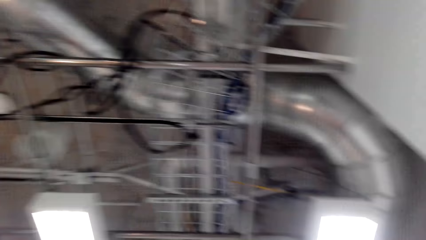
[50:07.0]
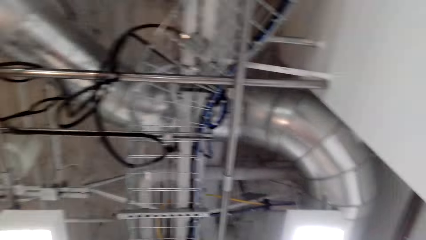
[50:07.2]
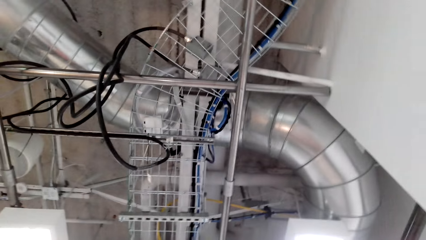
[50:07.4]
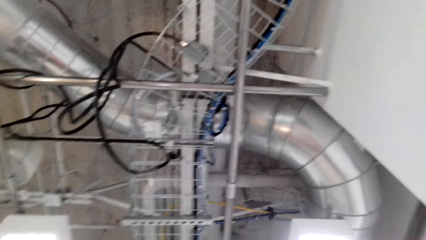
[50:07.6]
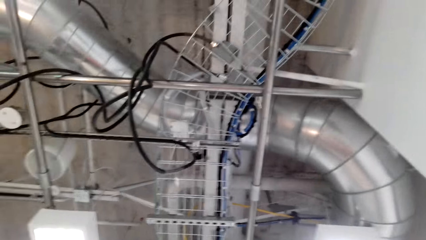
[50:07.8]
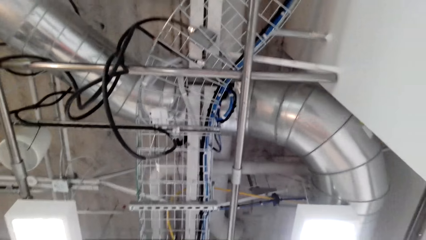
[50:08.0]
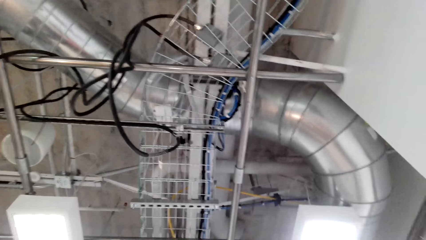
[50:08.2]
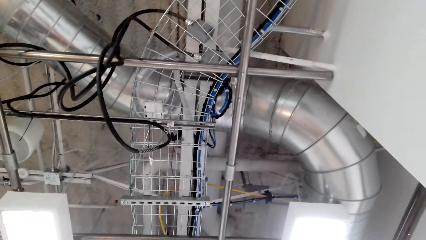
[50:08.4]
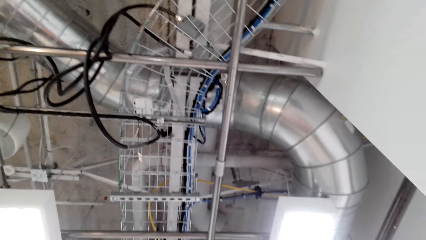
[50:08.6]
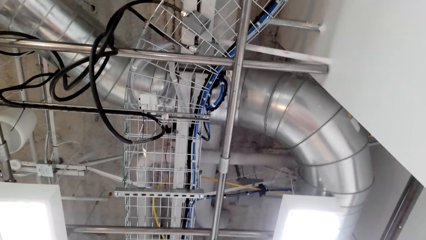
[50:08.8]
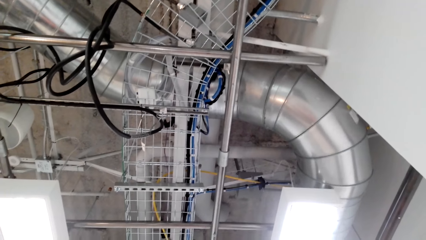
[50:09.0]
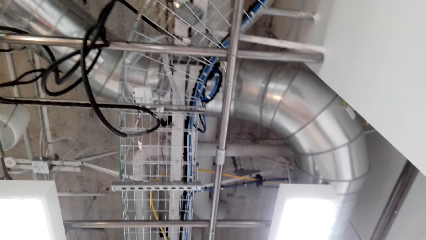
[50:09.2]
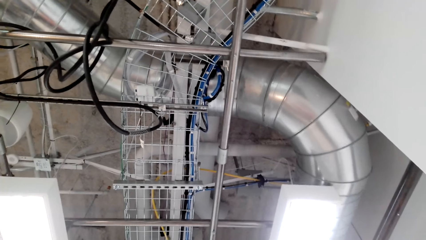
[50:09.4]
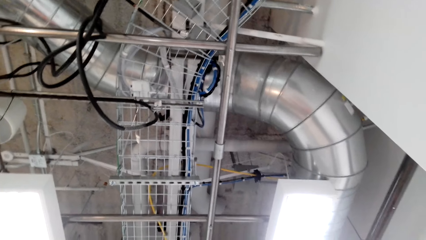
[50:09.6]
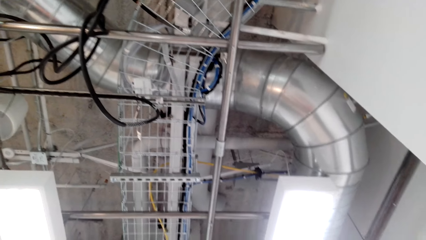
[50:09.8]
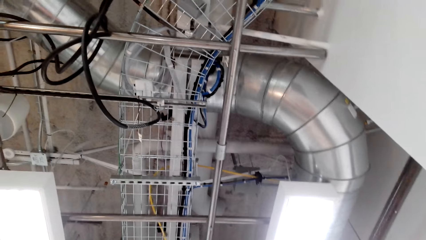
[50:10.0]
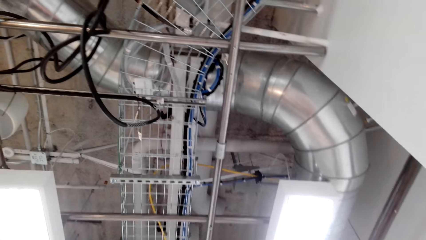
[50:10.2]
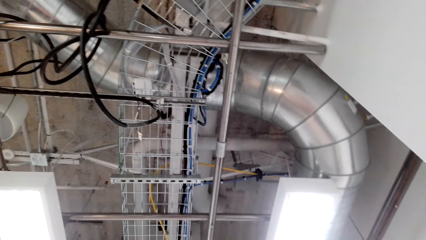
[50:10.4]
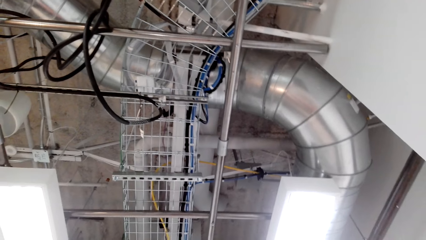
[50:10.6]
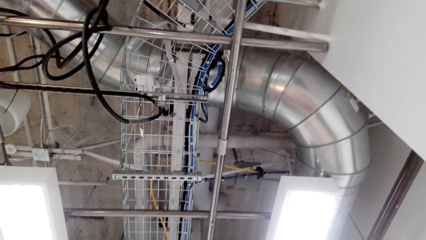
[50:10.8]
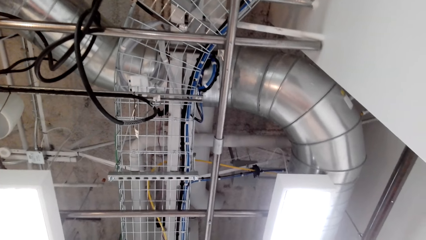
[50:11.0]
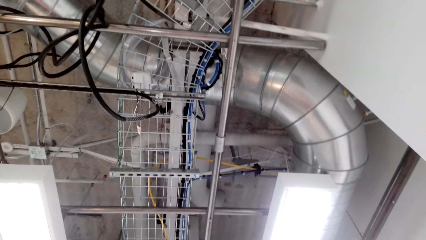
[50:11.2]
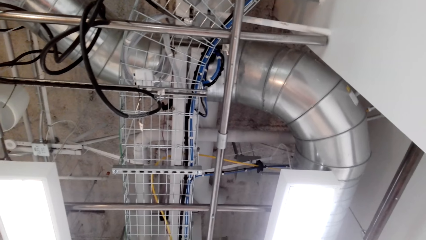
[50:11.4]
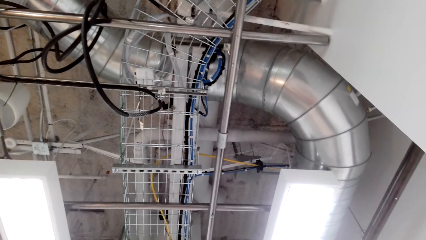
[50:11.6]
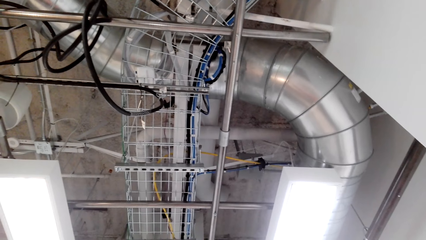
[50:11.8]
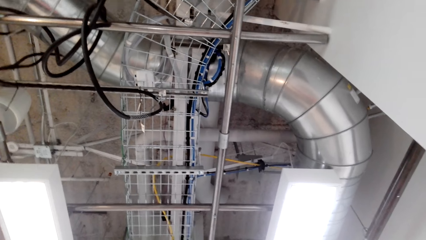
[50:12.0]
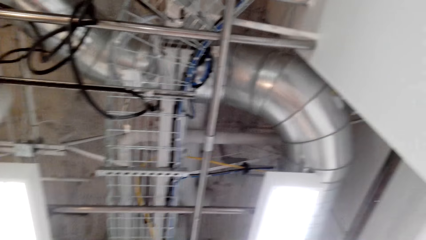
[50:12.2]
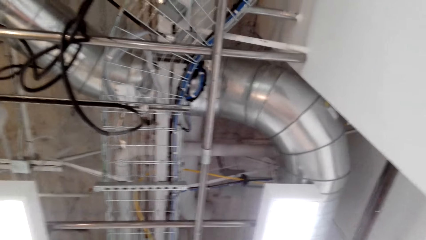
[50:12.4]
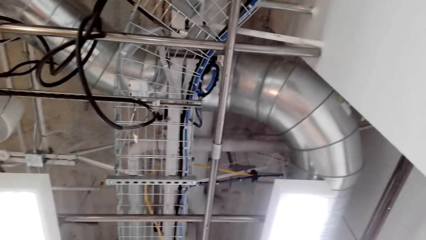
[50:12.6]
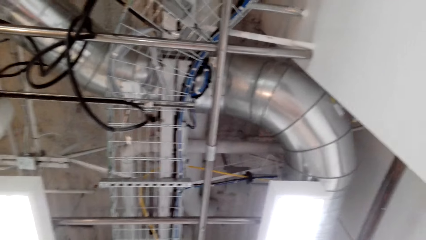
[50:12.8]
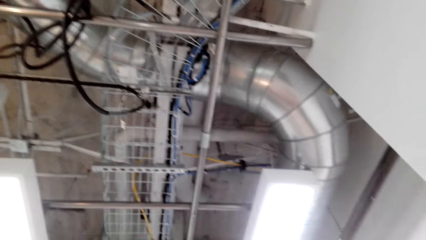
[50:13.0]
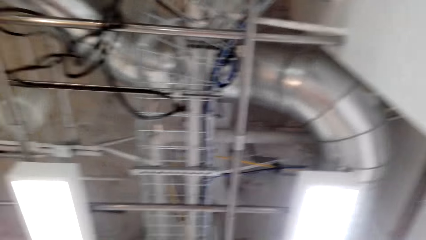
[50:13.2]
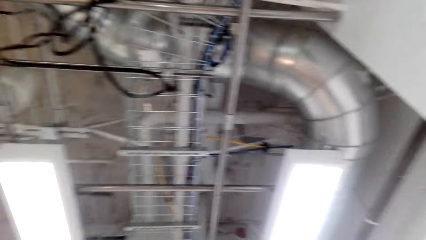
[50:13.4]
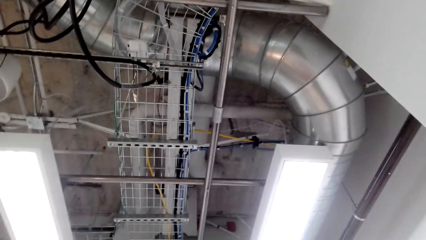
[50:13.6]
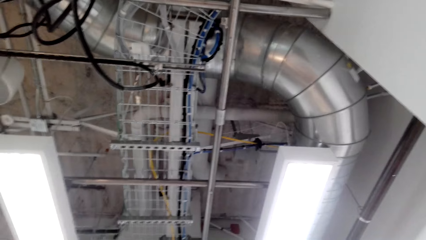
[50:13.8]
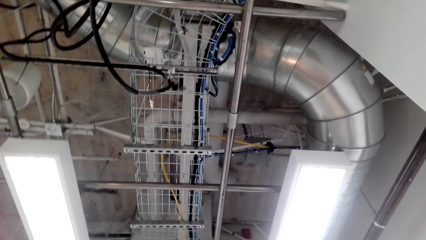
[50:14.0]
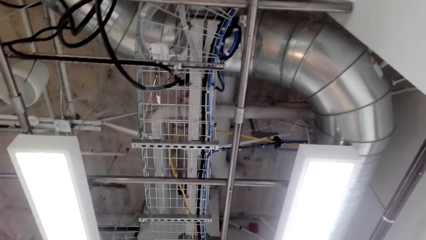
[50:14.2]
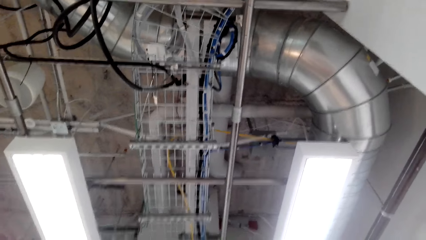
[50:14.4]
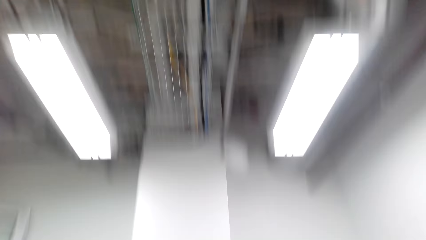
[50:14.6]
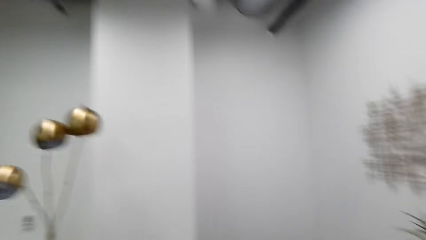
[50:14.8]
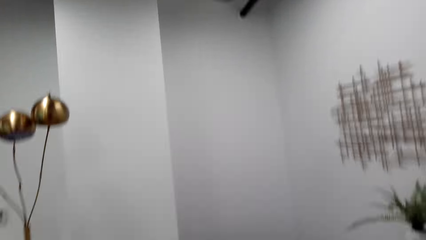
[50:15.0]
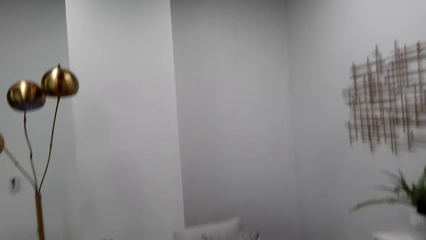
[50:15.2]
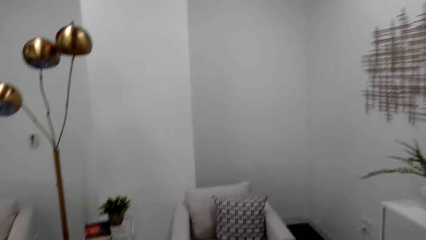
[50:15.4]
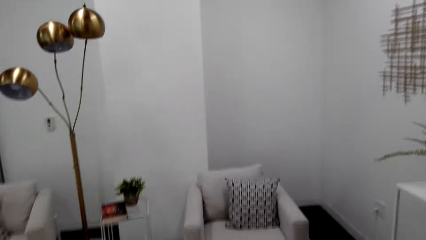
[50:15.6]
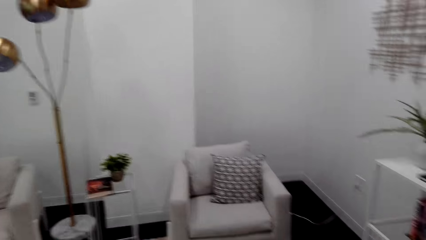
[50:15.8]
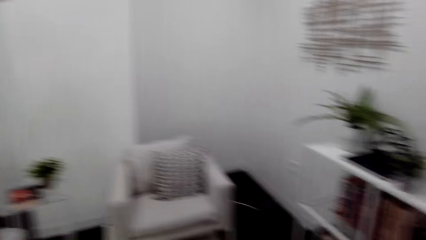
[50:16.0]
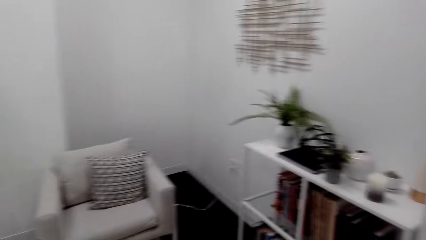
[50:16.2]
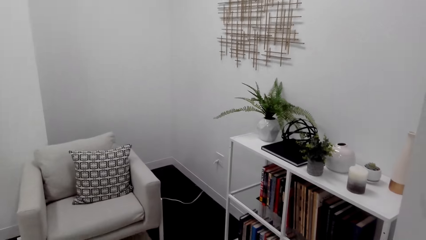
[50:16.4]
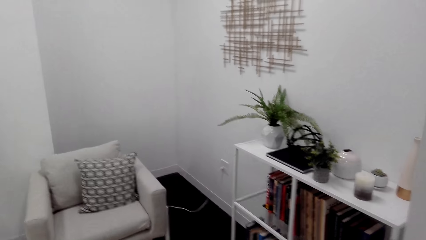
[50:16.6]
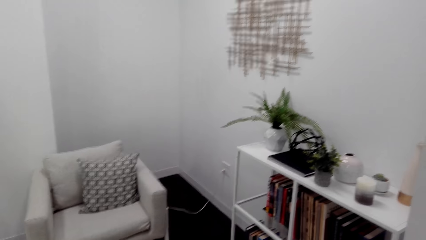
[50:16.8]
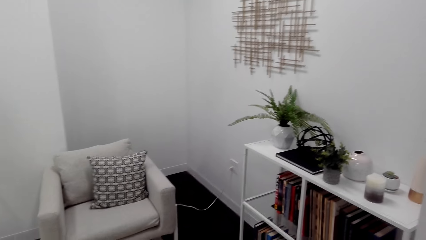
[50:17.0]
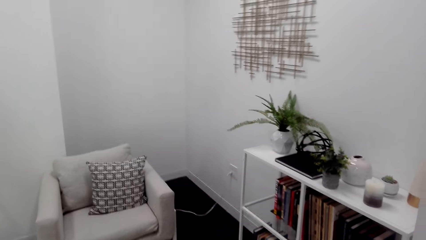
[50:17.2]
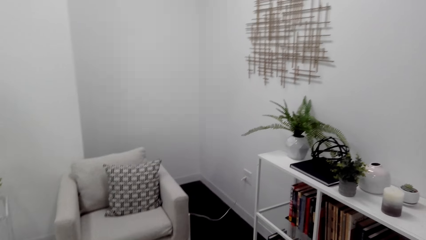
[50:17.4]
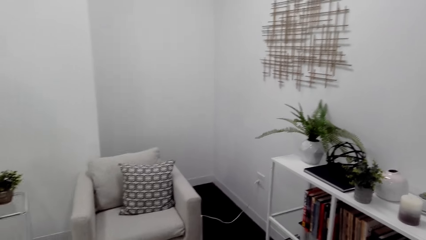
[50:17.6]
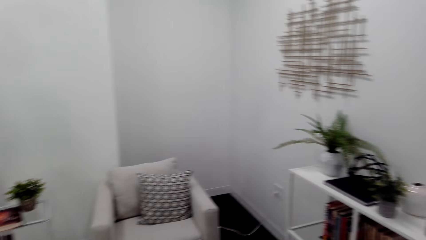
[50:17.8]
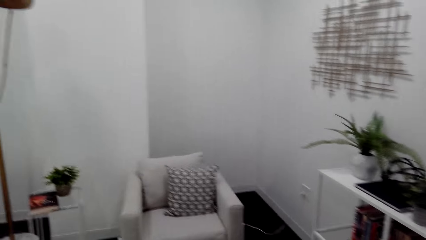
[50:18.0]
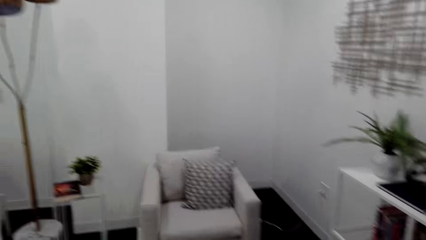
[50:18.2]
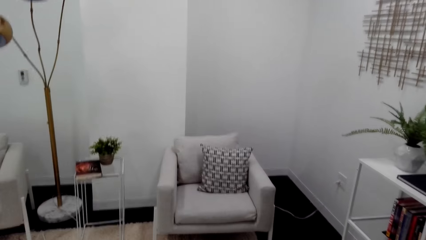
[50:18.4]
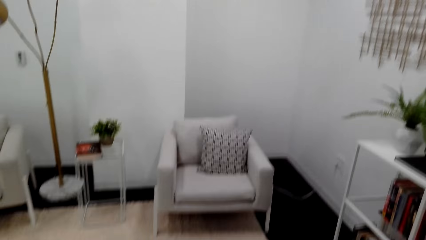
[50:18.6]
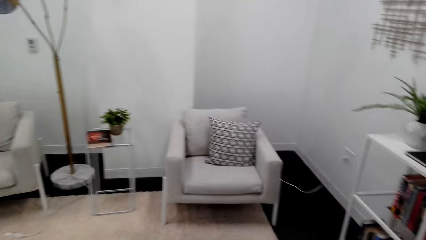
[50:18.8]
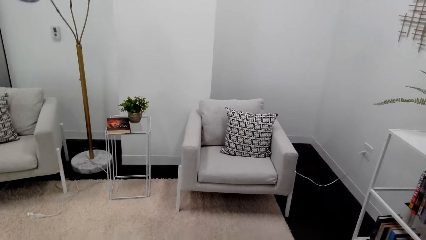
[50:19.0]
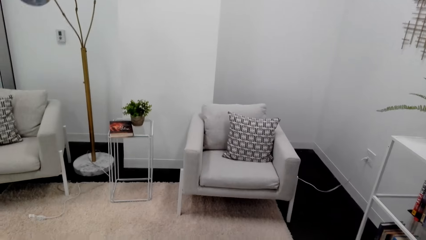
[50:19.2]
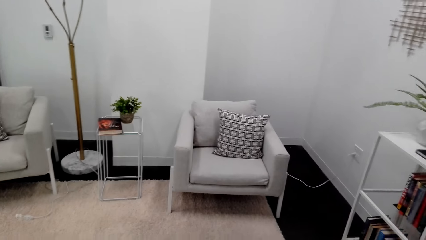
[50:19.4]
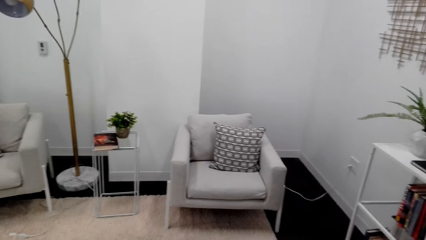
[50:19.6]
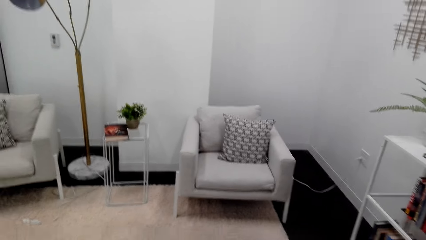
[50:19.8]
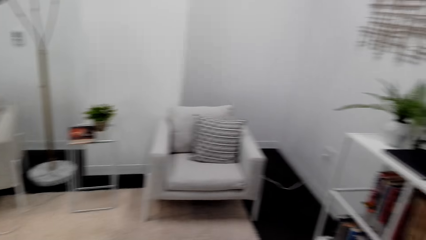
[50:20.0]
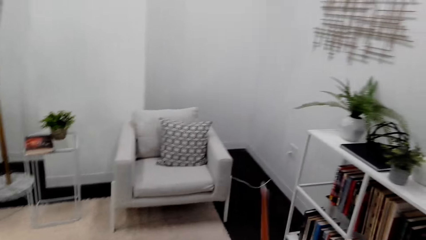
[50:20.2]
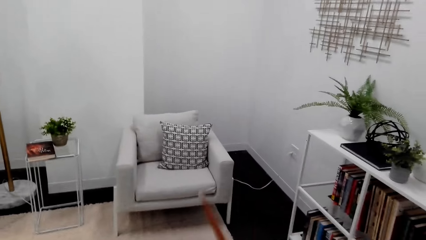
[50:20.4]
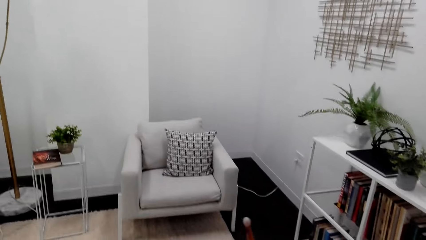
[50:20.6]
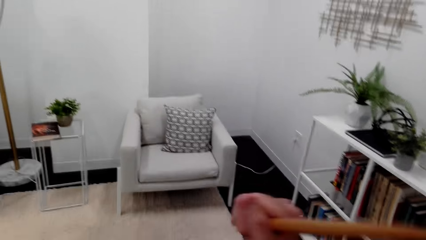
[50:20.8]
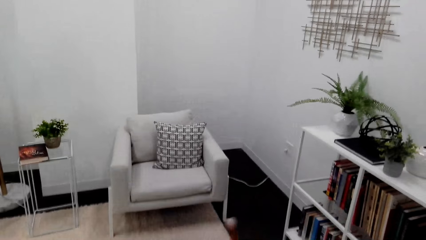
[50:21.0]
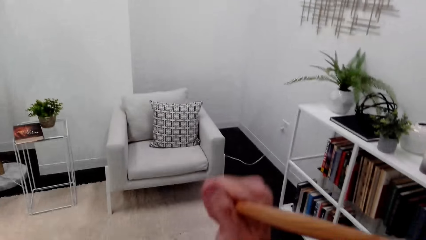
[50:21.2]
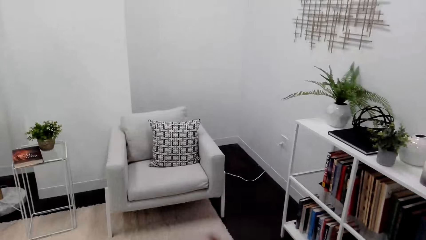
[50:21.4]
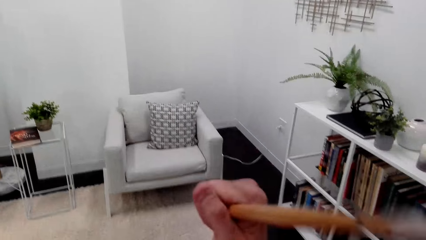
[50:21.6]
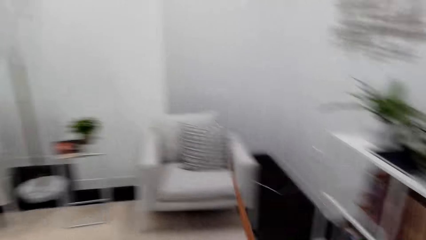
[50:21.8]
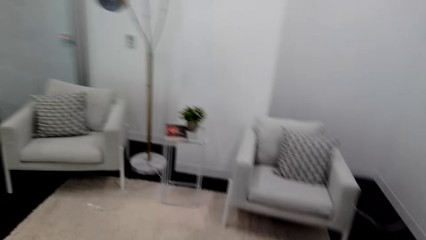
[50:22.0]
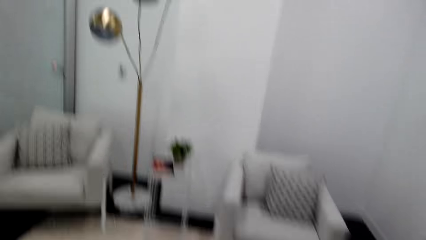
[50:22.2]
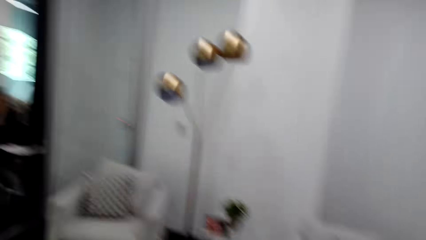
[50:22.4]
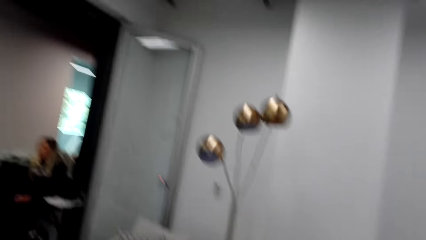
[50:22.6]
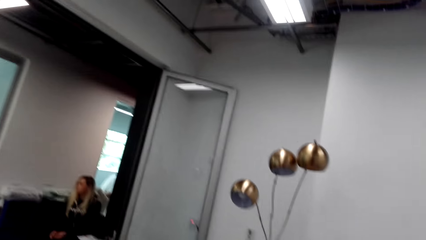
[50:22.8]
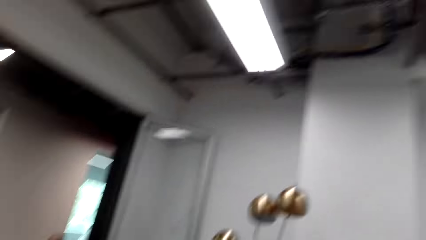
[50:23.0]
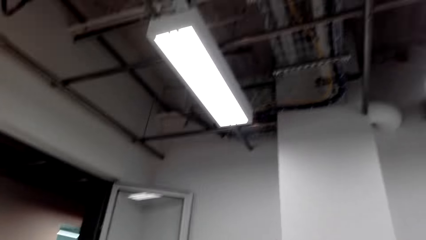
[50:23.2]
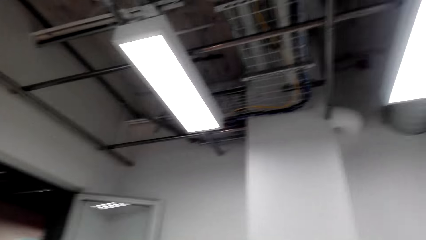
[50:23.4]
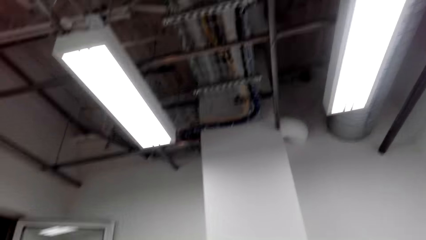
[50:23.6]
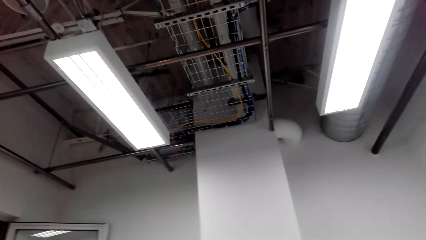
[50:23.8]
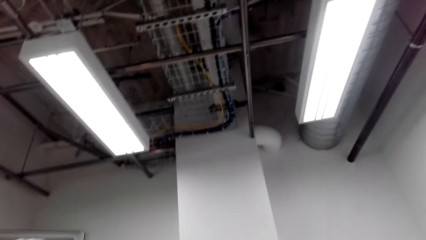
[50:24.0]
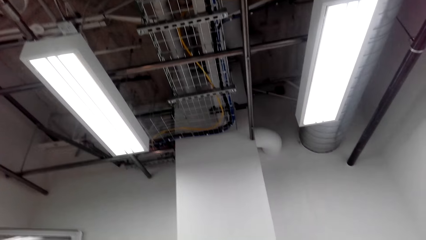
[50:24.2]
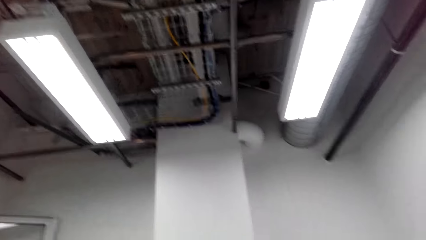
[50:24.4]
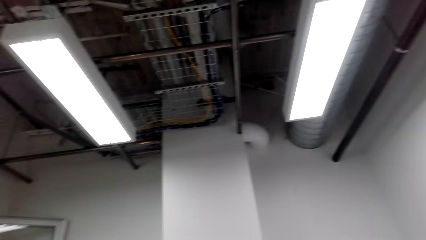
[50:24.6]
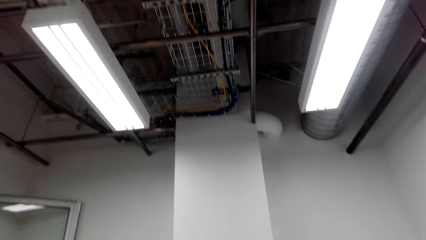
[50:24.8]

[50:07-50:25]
The camera wearer beats the drum and looks around. They beat the drum and look around.
